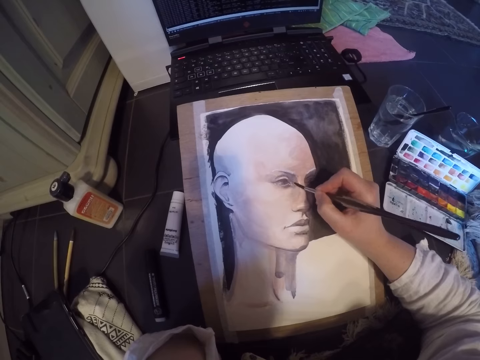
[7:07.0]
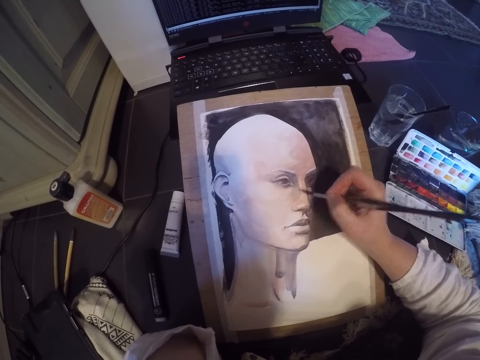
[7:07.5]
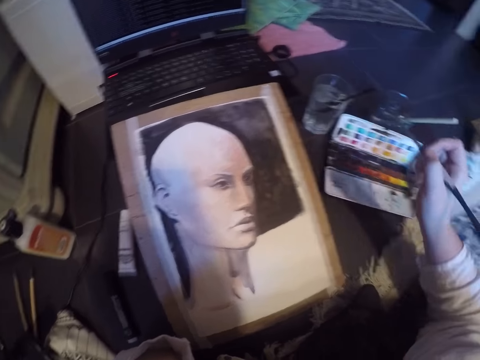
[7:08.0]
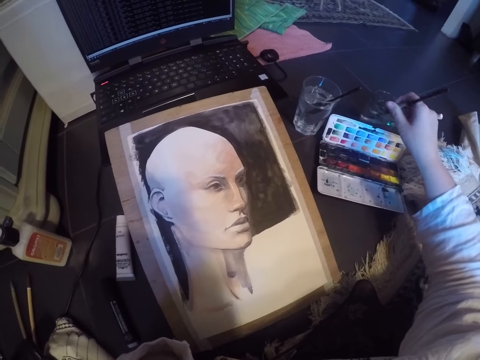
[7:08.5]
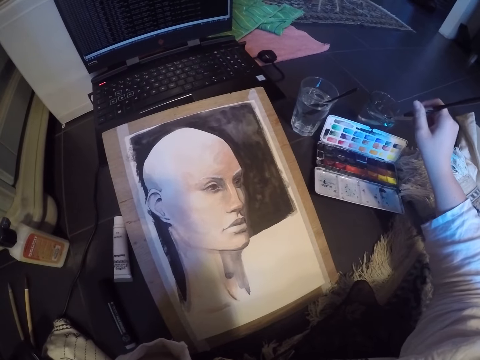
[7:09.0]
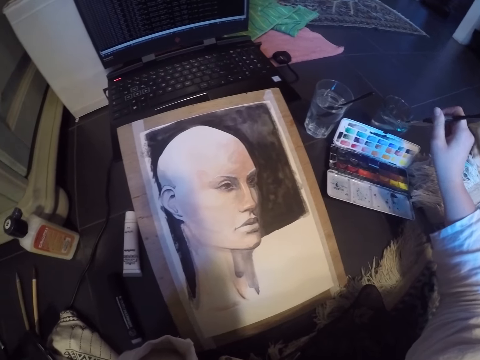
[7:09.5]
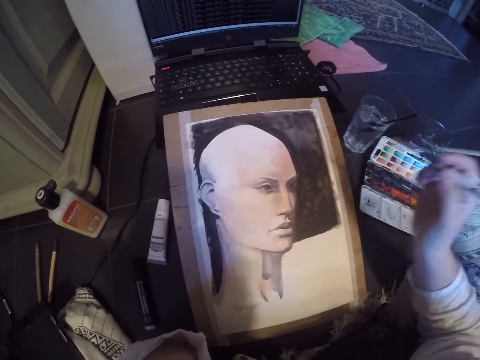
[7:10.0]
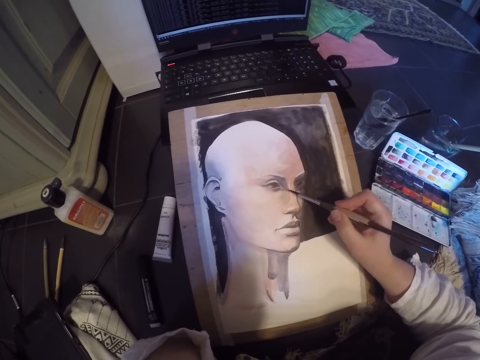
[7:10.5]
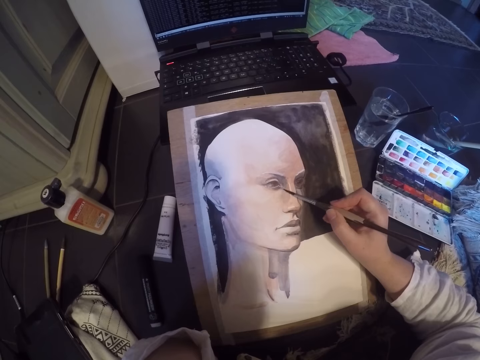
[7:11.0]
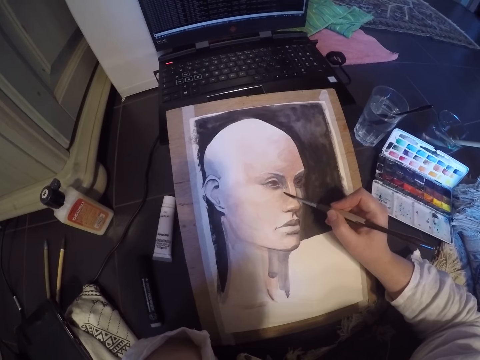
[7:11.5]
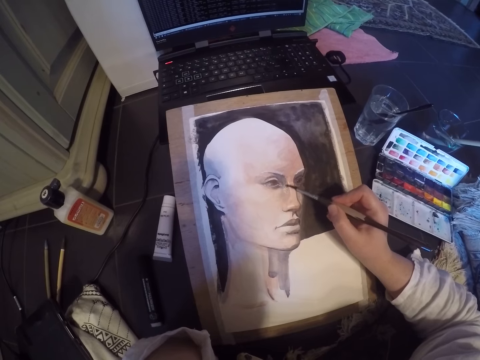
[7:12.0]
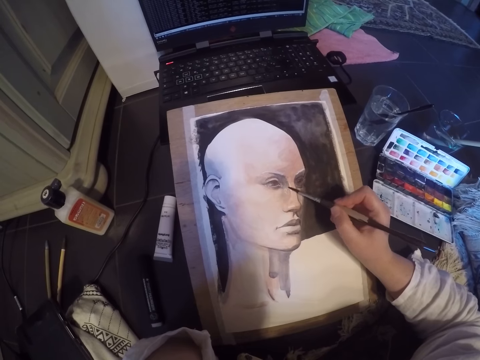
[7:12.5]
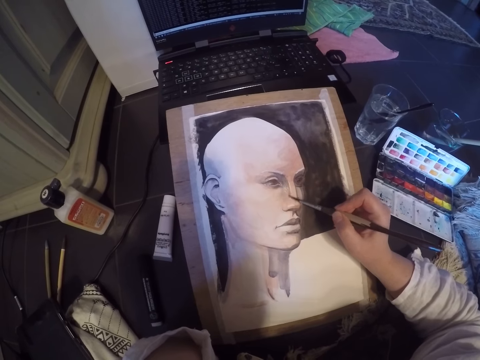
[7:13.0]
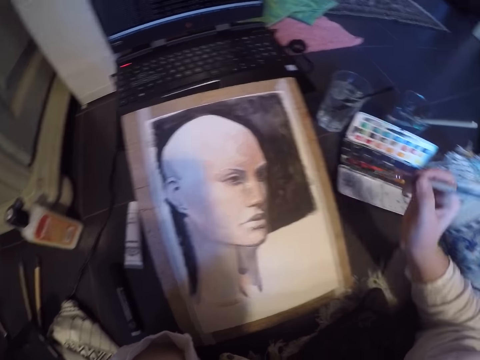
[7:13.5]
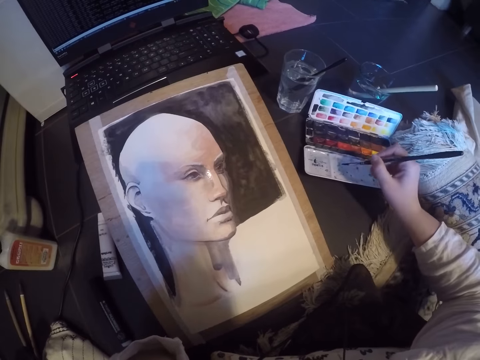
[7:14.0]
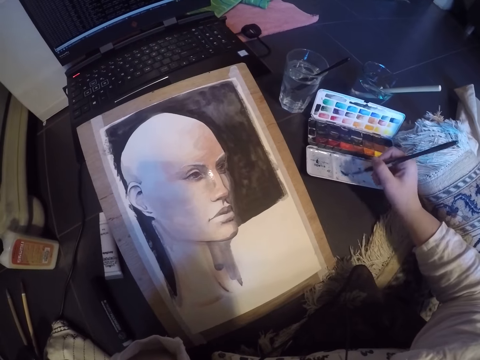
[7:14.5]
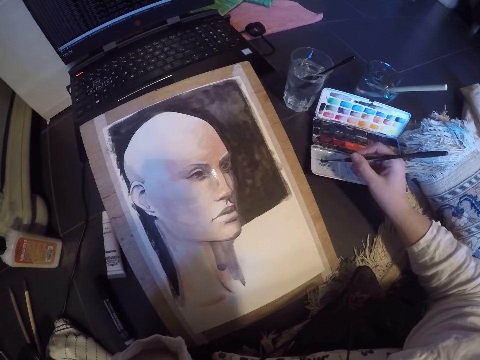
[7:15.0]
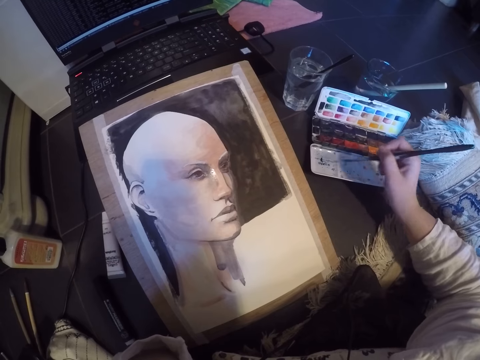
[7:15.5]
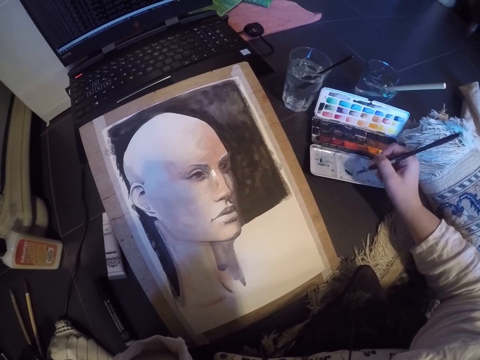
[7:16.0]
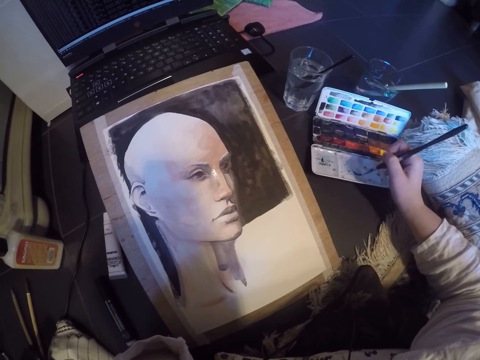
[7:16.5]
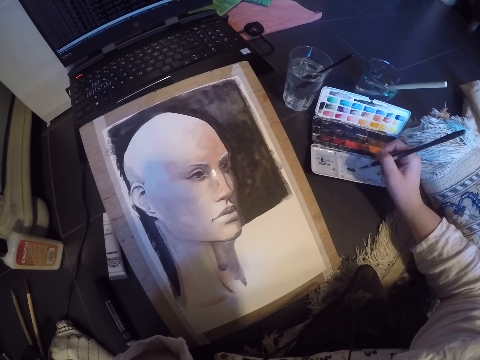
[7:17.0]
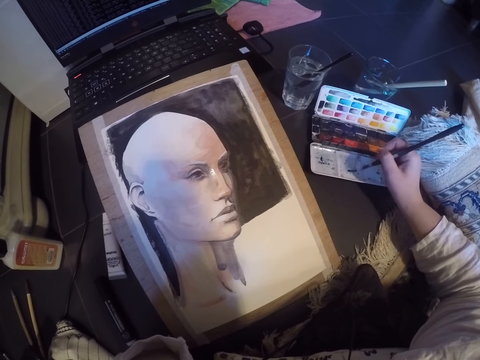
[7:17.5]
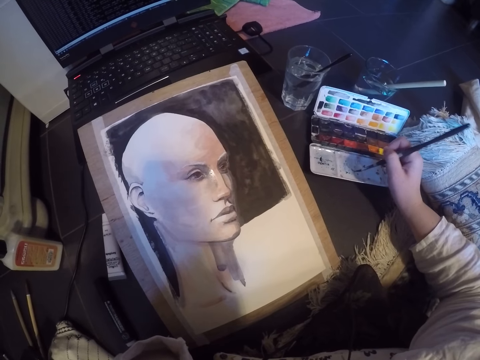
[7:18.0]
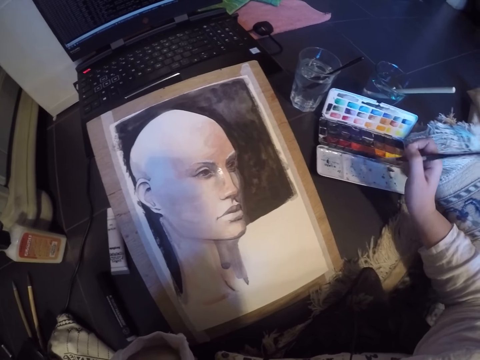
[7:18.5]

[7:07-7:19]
The camera wearer dips the brush in a cup of liquid on the table. He wipes the brush on the edge of the cup. He paints the eye of the picture on the table with his right hand. He dips the brush in paint in the paint palette on the table.

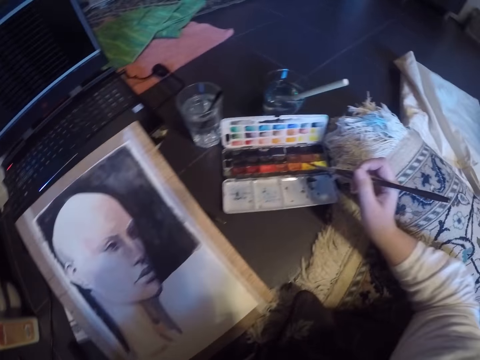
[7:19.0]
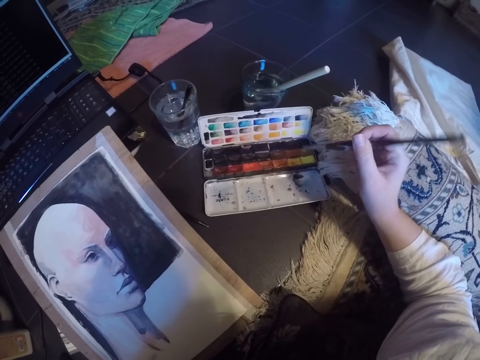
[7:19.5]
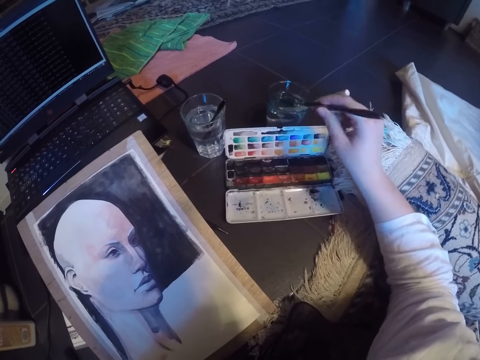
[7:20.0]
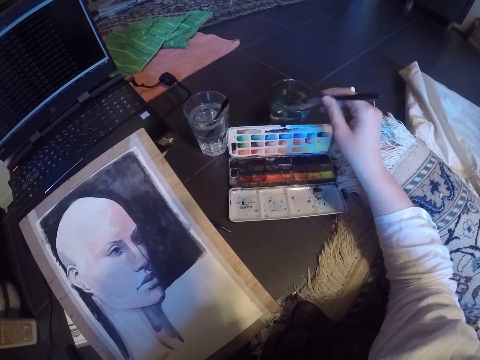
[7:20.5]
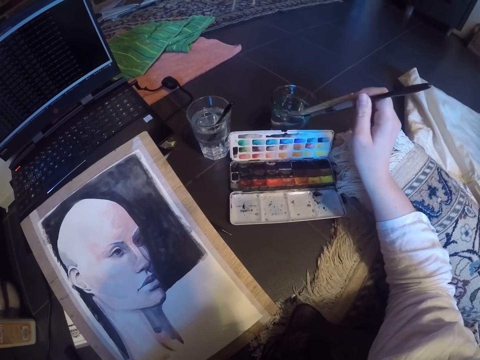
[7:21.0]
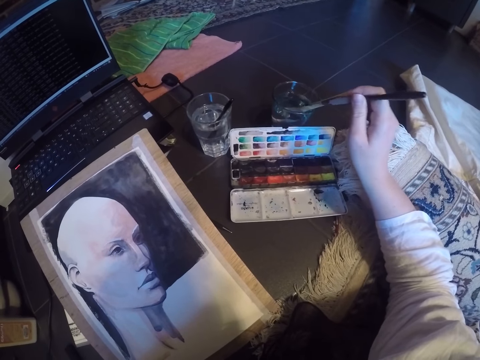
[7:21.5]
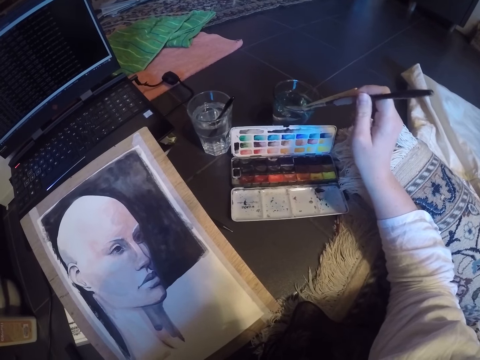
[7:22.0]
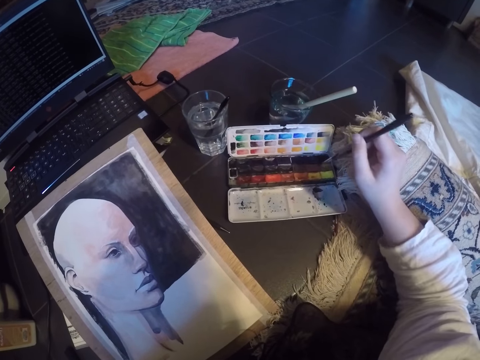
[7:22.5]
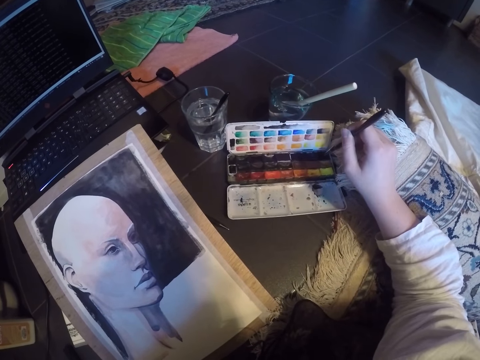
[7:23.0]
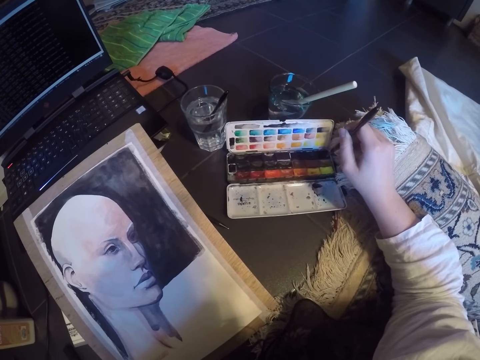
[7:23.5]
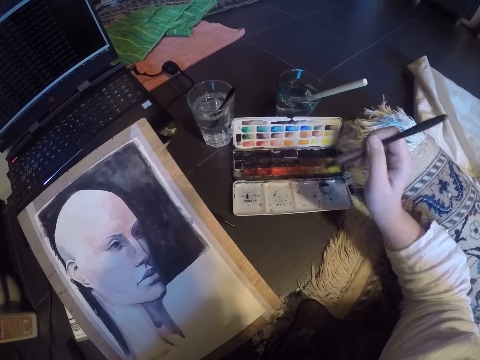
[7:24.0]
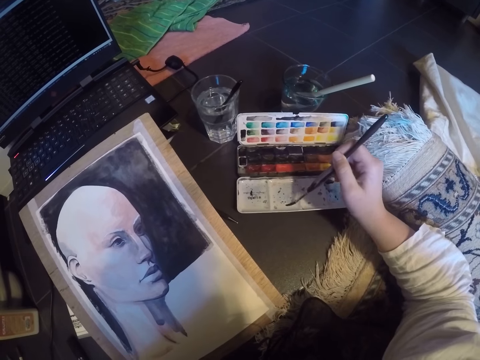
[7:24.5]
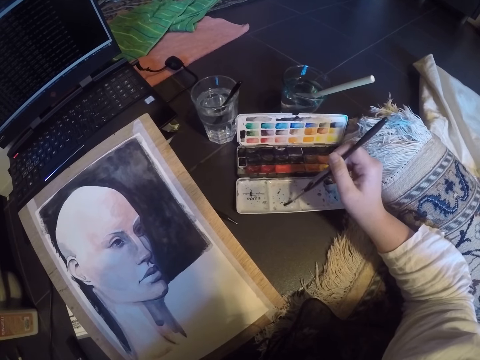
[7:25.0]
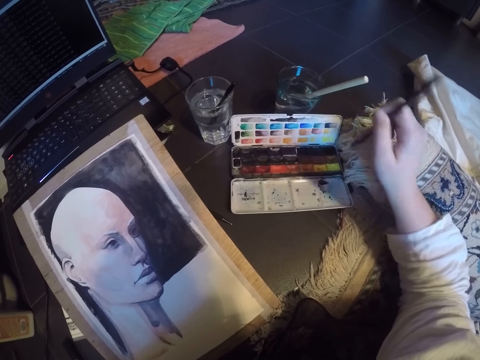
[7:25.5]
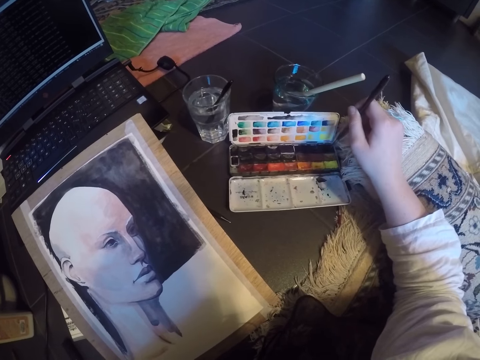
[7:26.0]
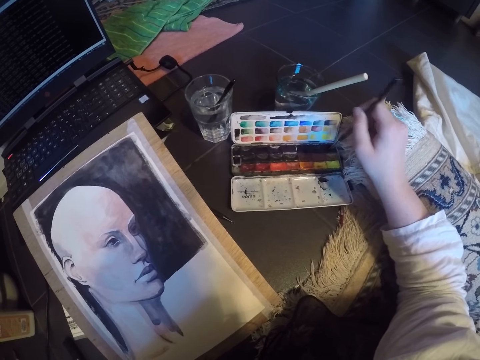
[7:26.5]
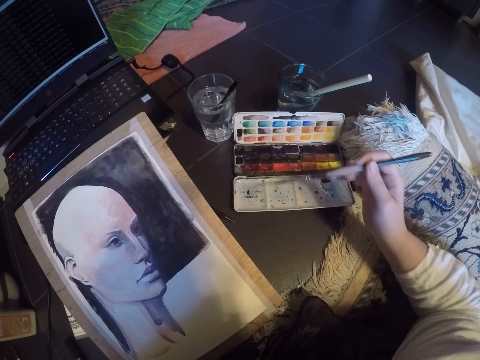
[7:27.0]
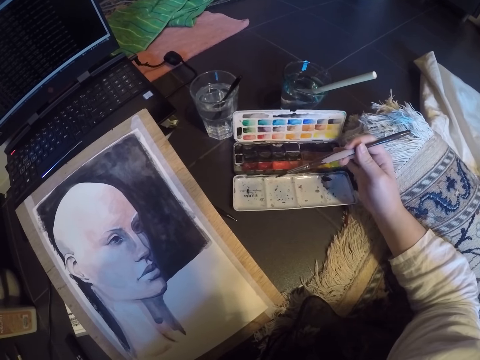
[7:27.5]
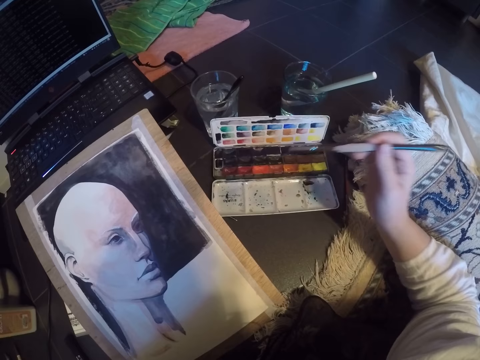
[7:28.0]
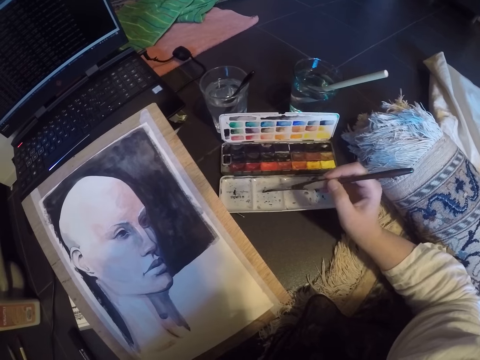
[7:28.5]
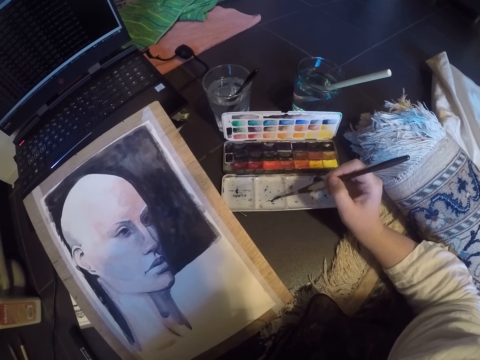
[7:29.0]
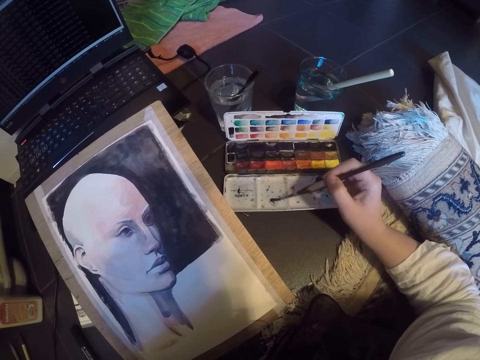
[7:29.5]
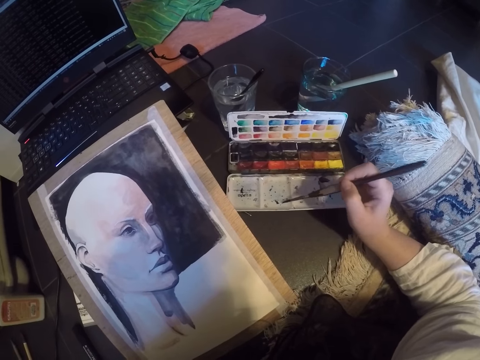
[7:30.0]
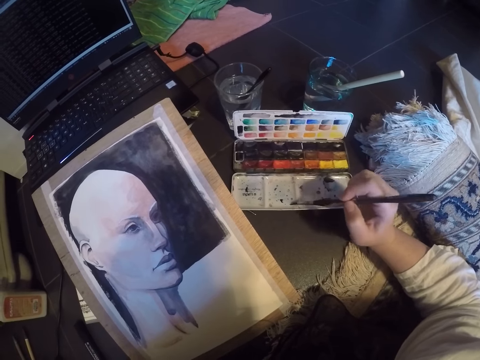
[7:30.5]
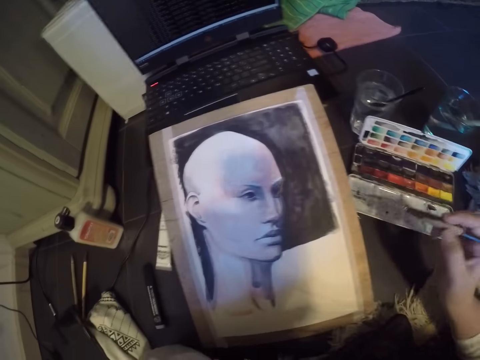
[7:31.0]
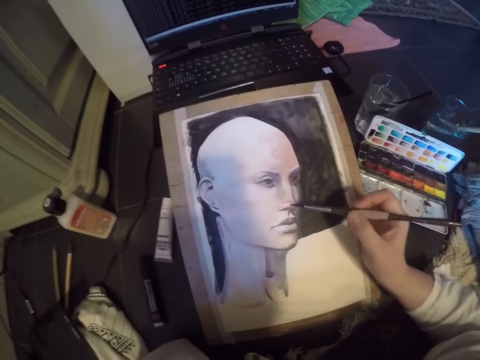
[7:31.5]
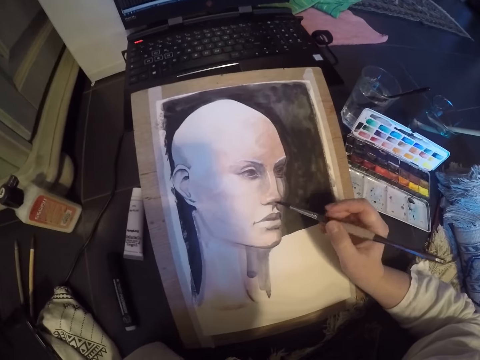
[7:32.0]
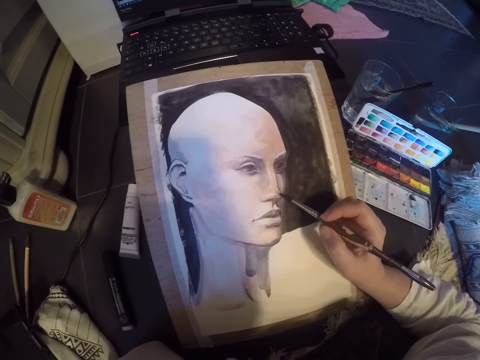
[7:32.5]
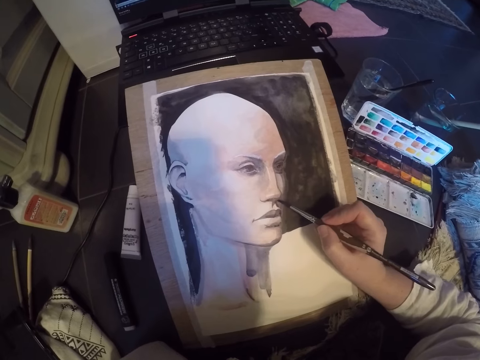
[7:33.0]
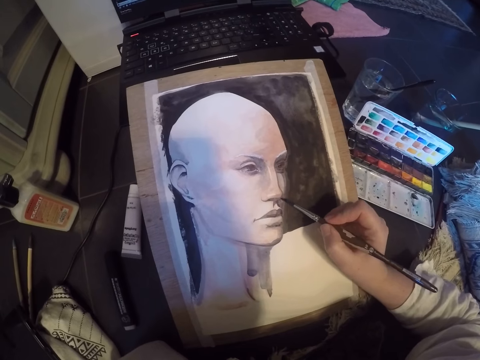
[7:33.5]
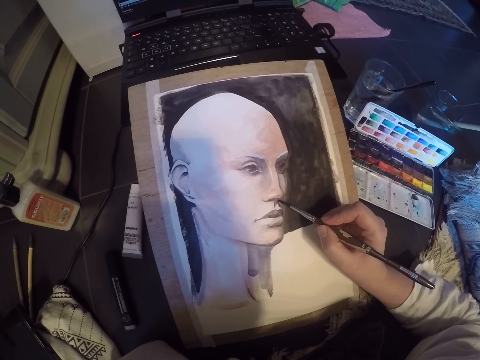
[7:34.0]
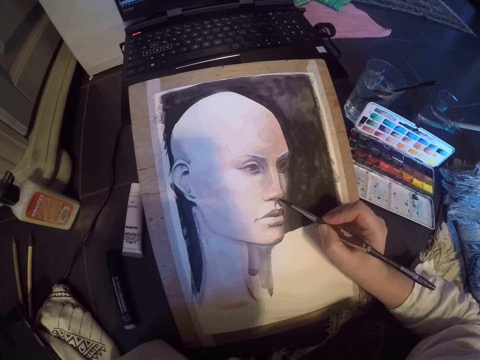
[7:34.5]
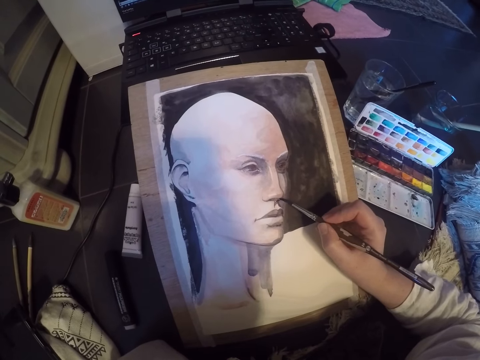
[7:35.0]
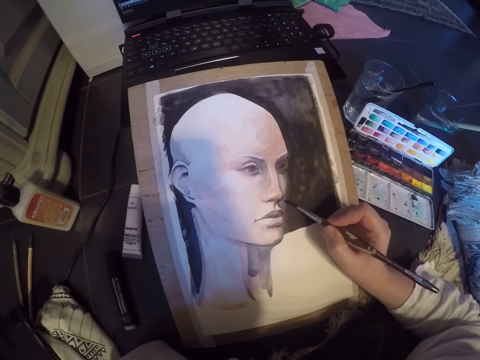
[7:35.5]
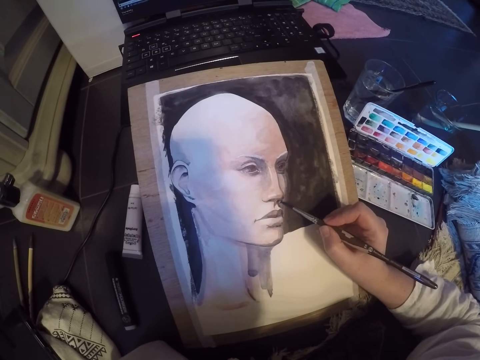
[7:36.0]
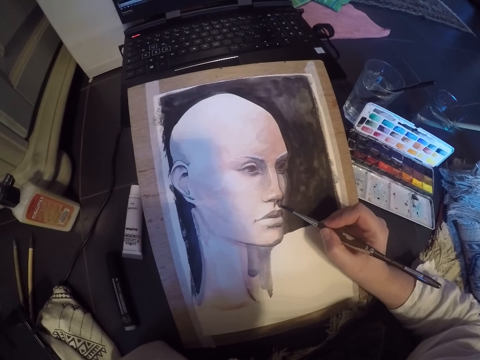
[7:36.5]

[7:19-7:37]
The camera wearer dips the brush in a cup of liquid on the table. He wipes the brush on the edge of the cup. He dips the brush in paint in the paint palette on the table. He moves the paint palette closer to the picture frame. He dips the brush in paint in the paint palette on the table. He paints the nose of the picture on the table with his right hand.
